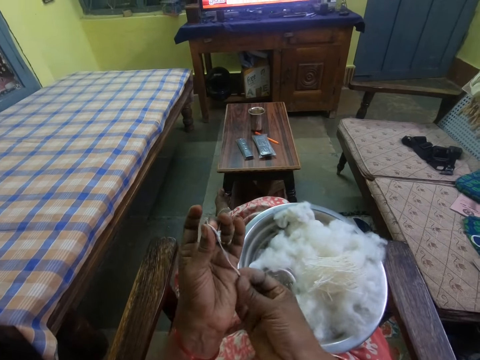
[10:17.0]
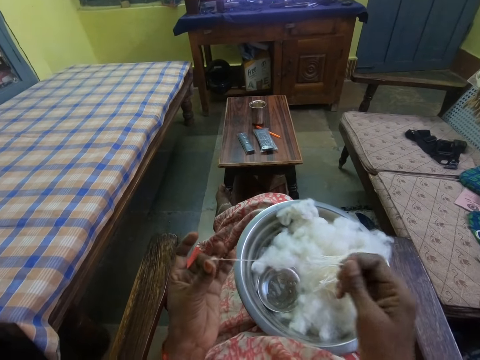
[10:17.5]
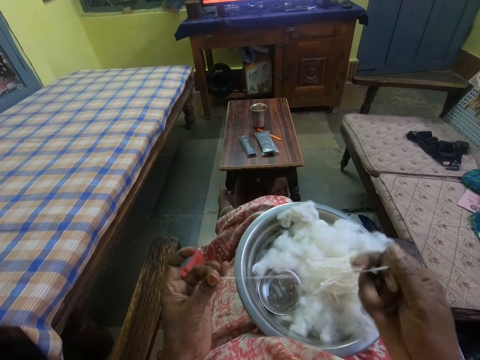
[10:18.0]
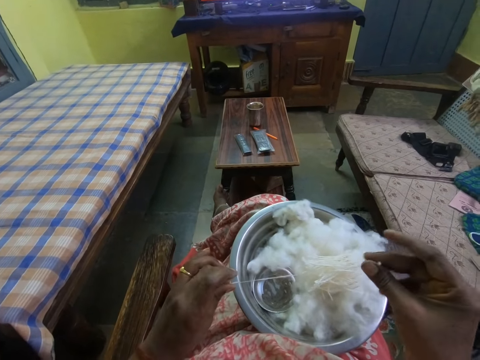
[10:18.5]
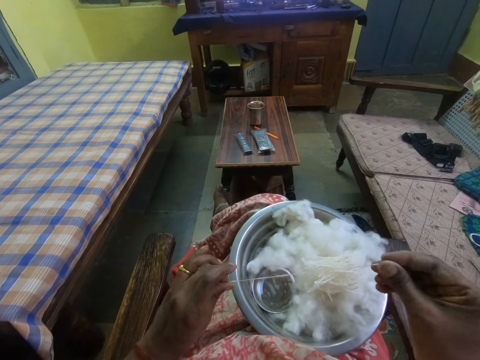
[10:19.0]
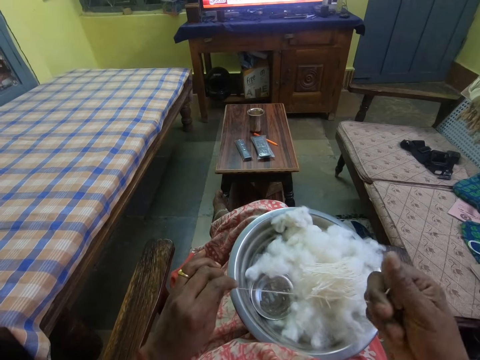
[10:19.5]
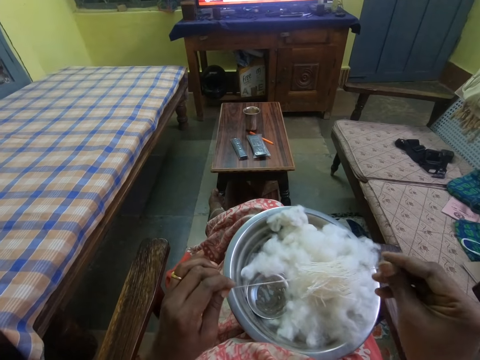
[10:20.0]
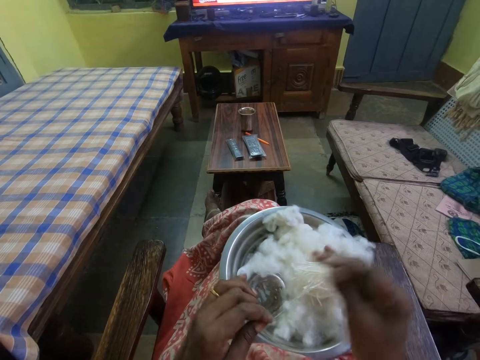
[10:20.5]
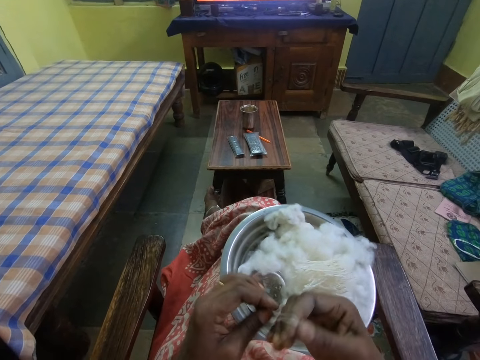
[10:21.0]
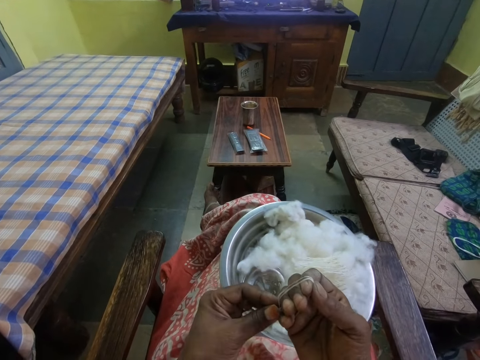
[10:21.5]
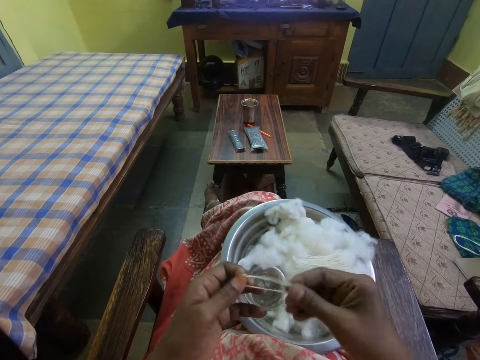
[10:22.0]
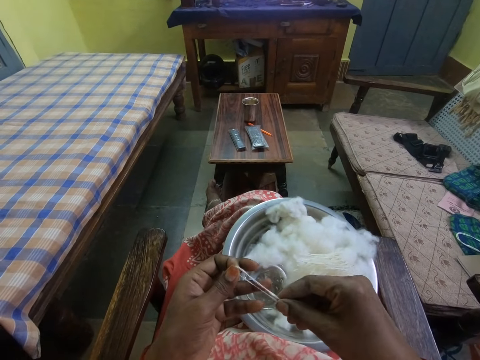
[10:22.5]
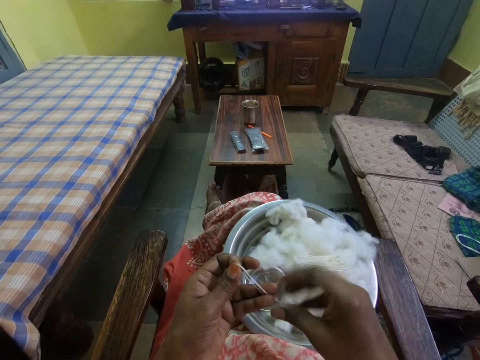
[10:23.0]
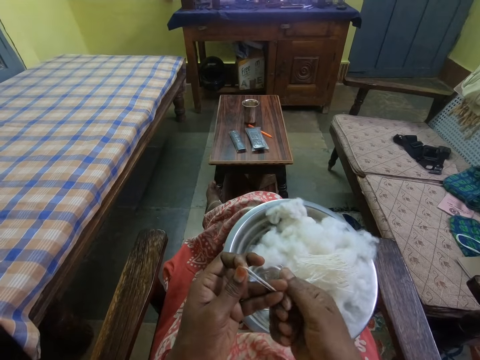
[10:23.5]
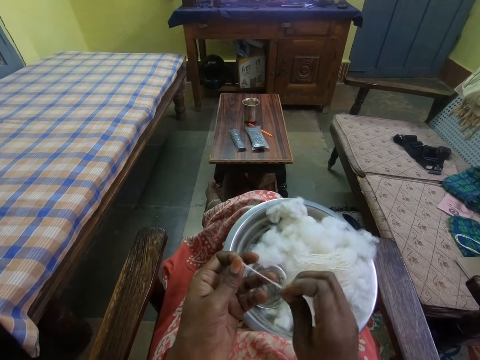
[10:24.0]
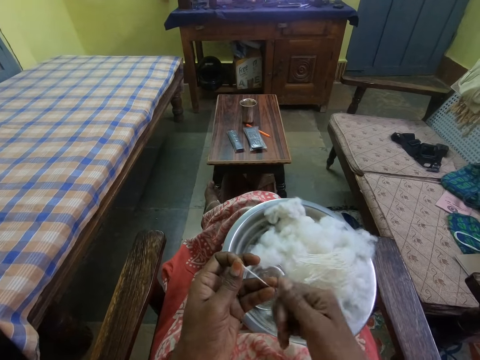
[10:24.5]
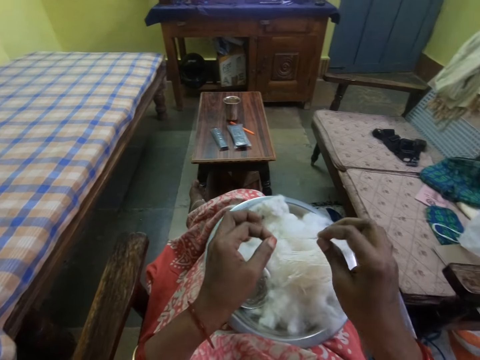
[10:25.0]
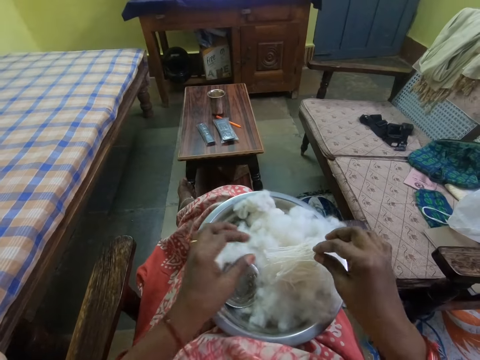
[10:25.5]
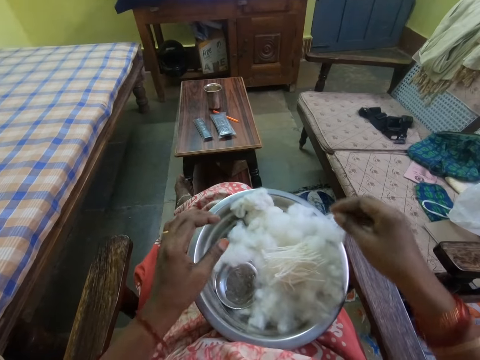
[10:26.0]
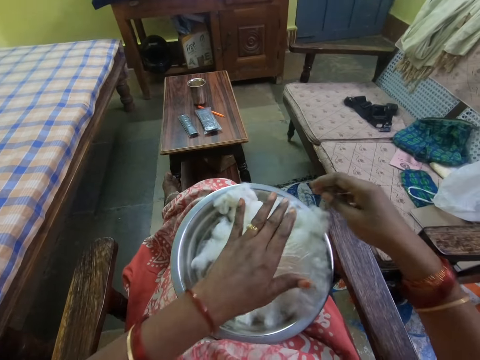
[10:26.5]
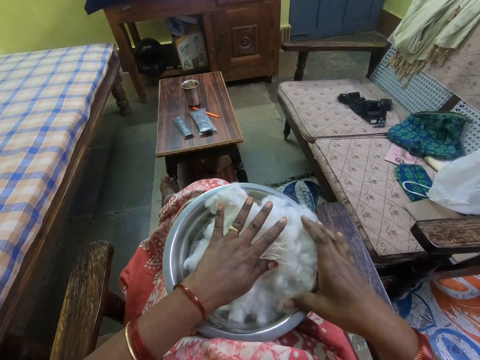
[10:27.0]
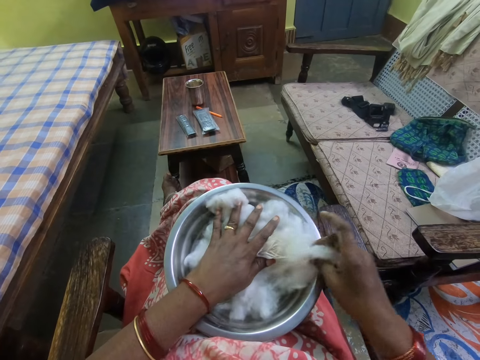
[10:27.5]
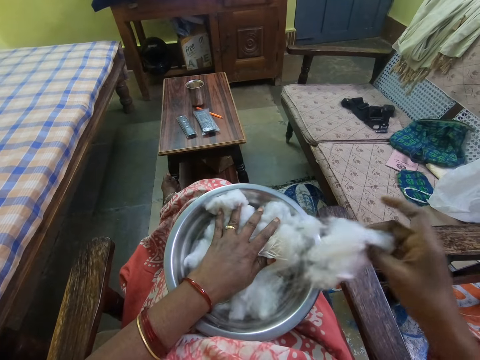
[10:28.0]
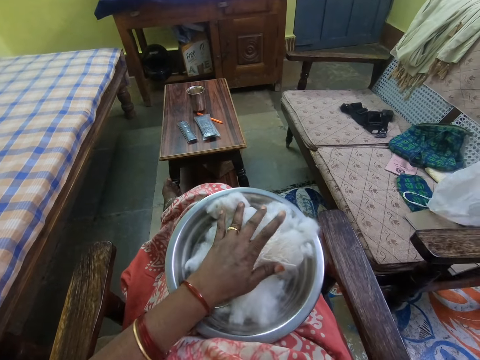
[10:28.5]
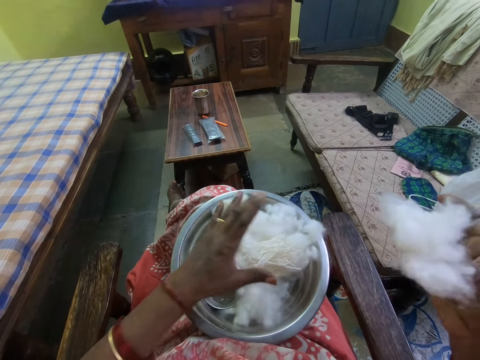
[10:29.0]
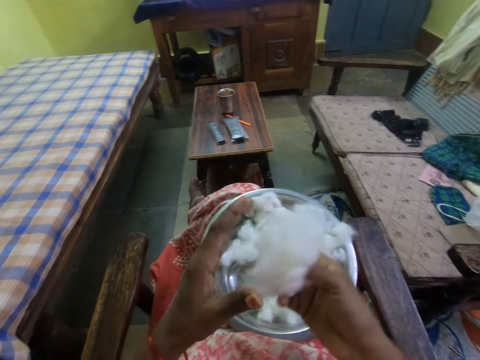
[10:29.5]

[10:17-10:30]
The camera wearer picks a cotton thread. They pull the cotton thread. They roll the cotton thread. They pick the cotton thread. They roll the cotton thread. They put the cotton thread on the bowl. They drop the cotton. They hold the cotton in the bowl. They pick the cotton in the bowl. They cut the cotton with the right hand.

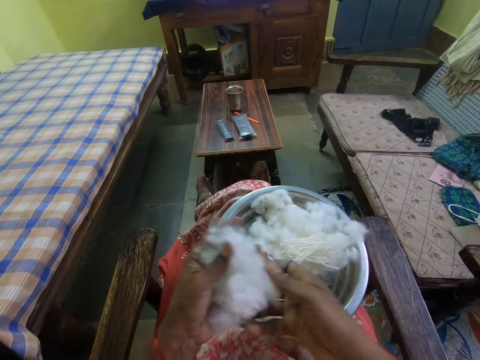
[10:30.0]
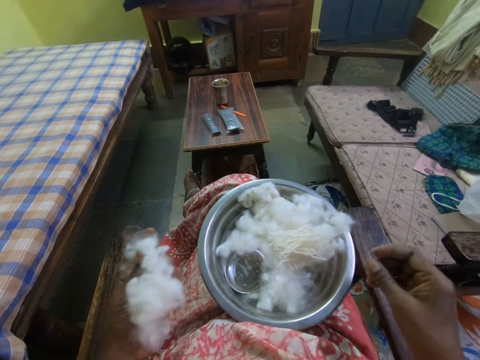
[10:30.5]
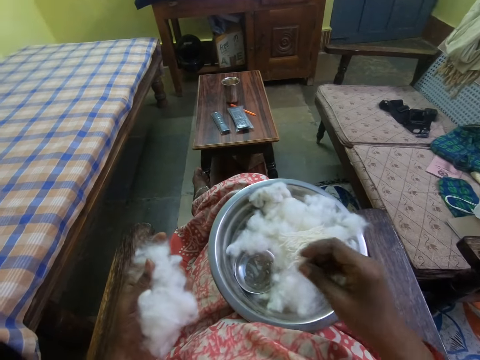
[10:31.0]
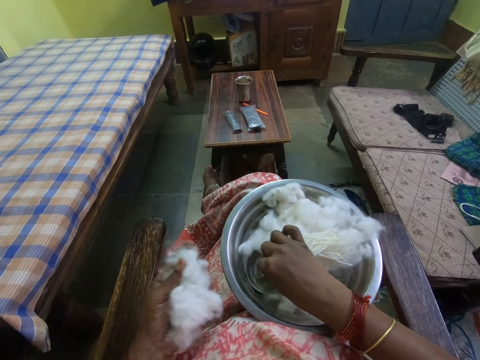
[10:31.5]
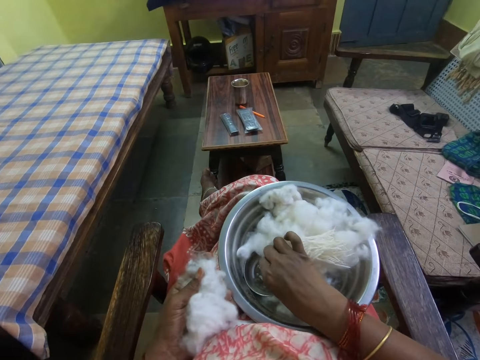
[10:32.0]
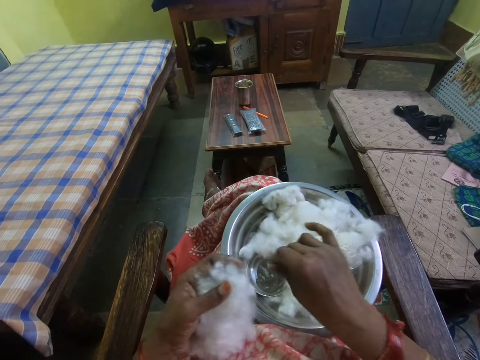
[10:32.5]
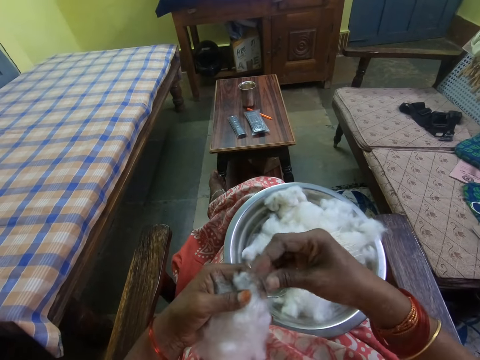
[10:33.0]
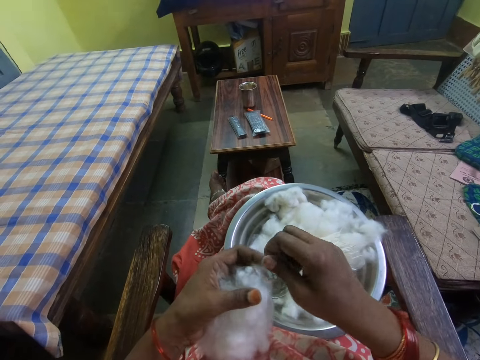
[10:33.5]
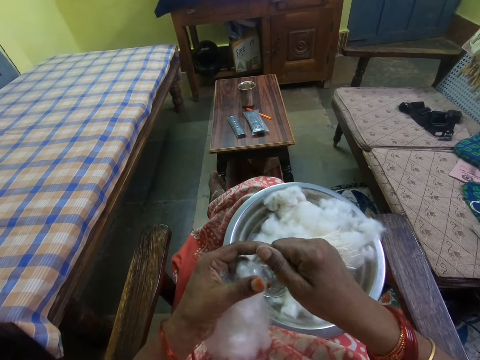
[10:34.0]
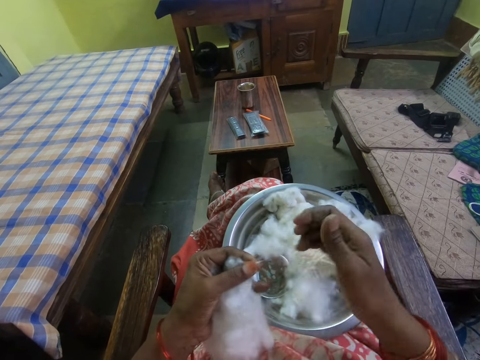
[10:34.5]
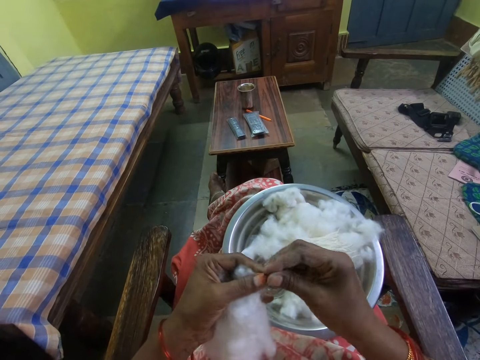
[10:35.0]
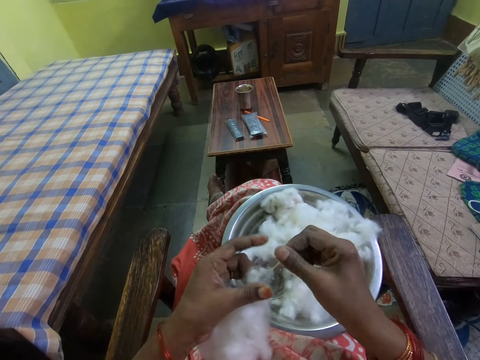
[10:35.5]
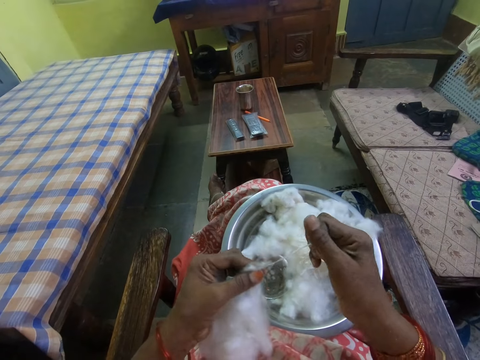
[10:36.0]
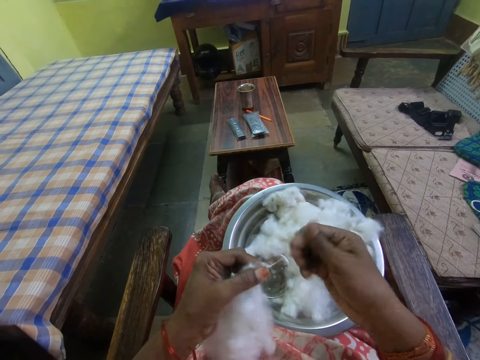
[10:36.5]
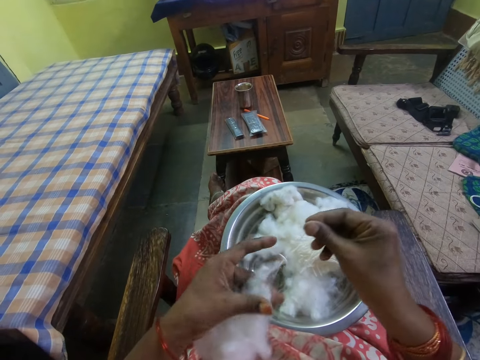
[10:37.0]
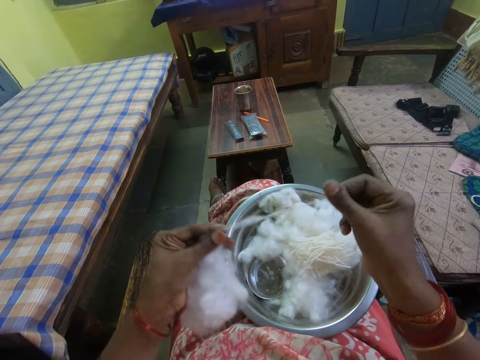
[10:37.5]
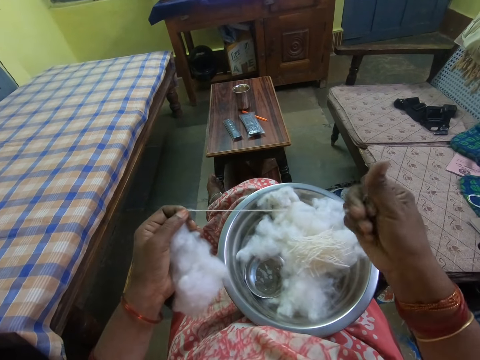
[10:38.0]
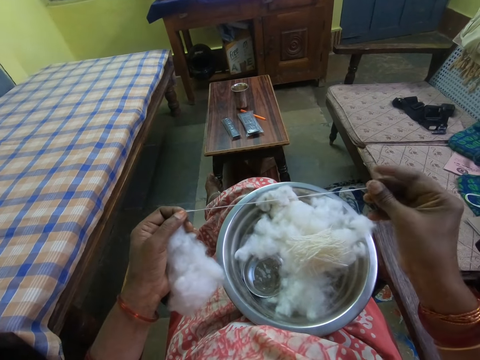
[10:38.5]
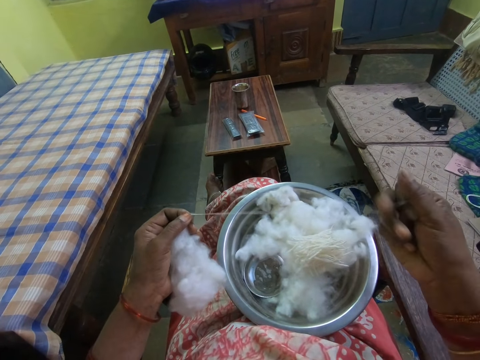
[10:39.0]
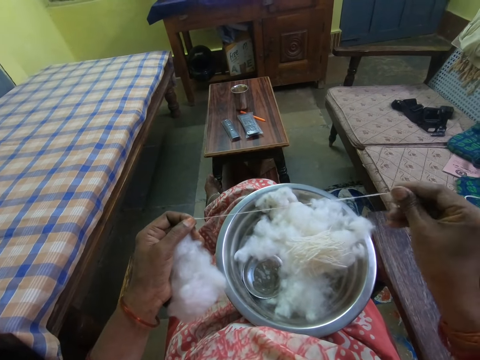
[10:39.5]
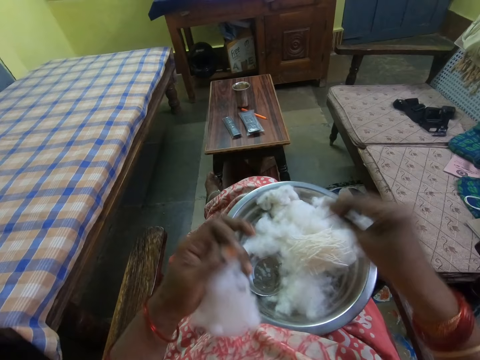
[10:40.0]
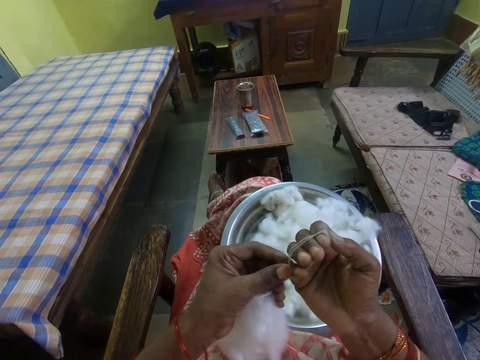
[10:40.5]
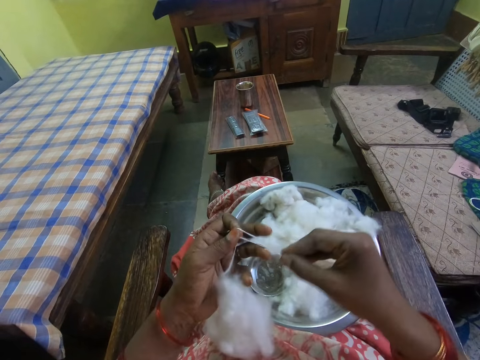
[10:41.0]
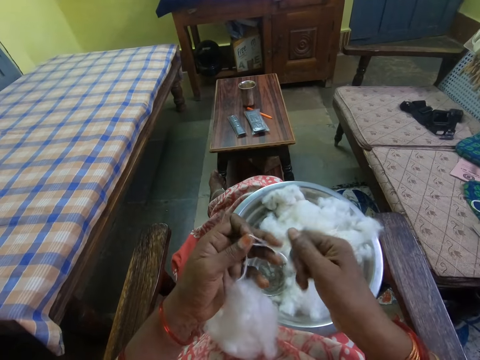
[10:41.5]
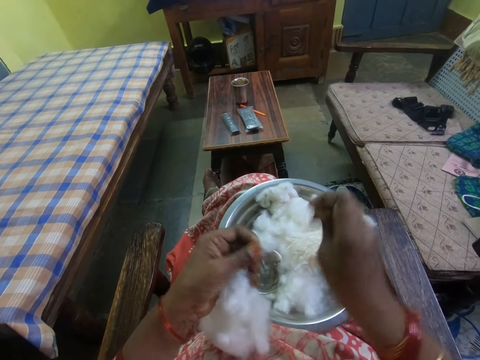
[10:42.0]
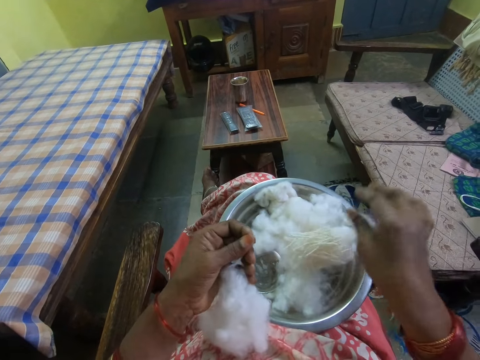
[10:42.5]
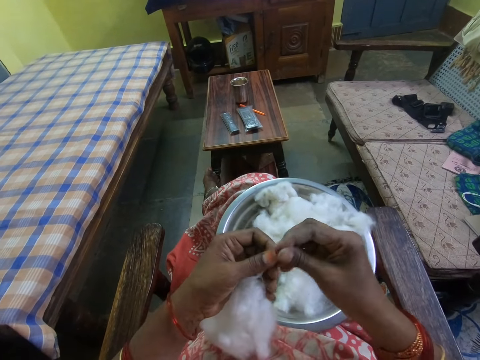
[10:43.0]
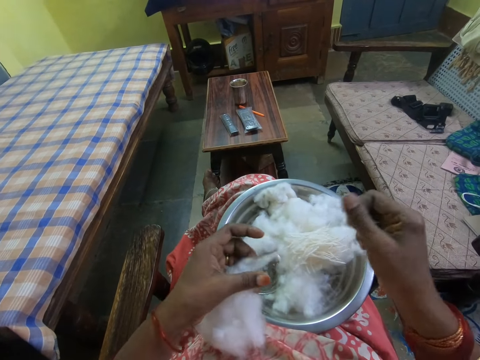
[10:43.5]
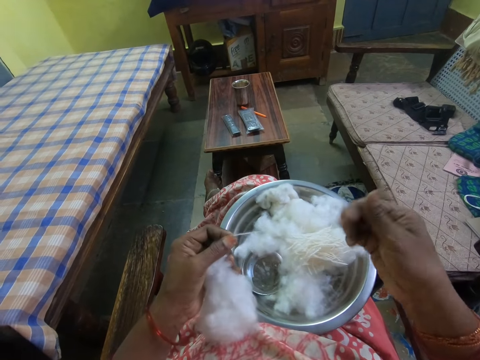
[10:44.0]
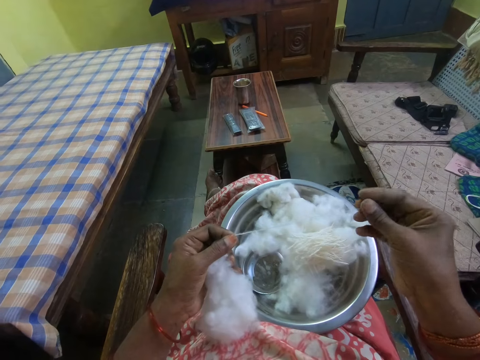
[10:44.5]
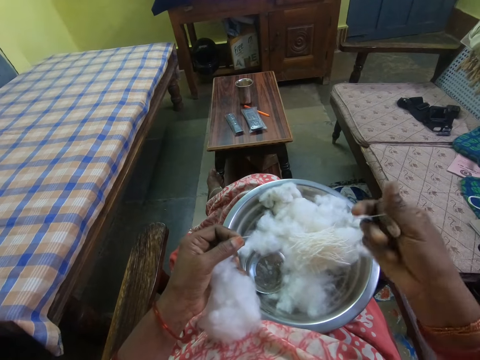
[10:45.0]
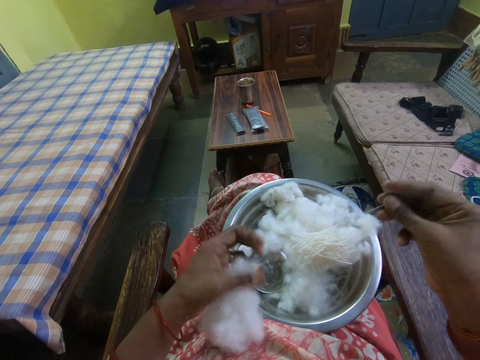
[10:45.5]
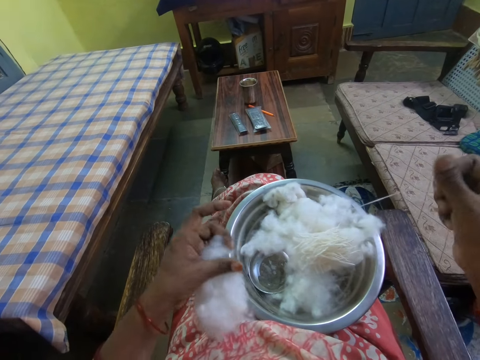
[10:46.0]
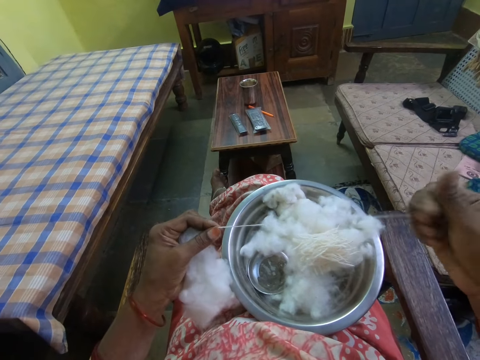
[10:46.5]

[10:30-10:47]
The camera wearer picks a cotton with the other hand. They hold the cotton with the left hand. They touch something in a bowl. They put the hand in the liquid. They pull a cotton thread. They knit the cotton. They roll the cotton thread on the hand. They pick the cotton thread. They roll the cotton thread. They cut the cotton thread. They put the cotton thread on the bowl. They drop the cotton. They pull the cotton thread. They knit the cotton.
